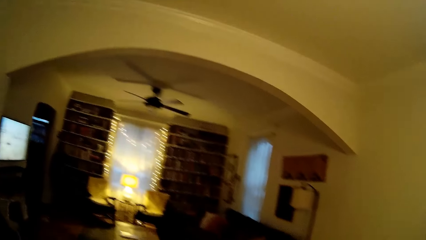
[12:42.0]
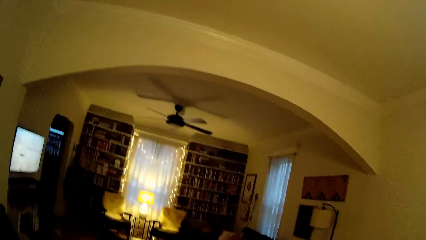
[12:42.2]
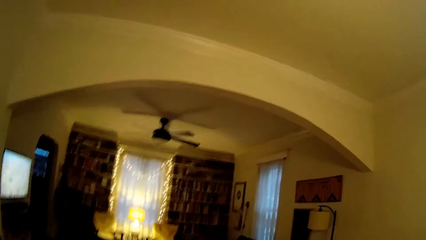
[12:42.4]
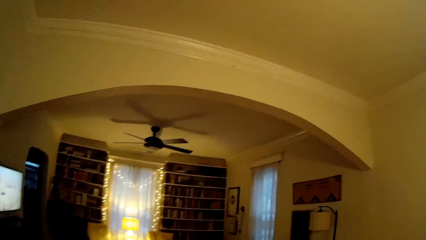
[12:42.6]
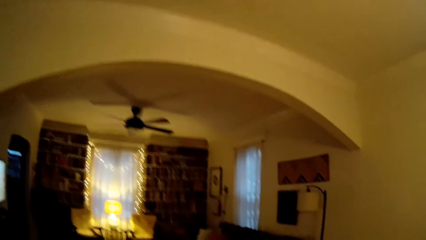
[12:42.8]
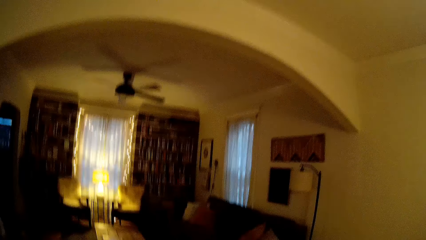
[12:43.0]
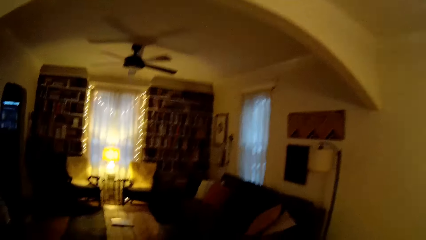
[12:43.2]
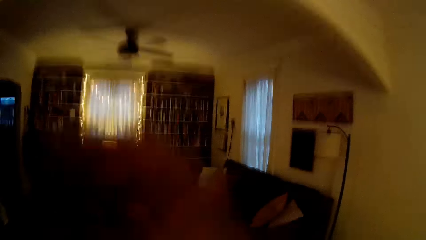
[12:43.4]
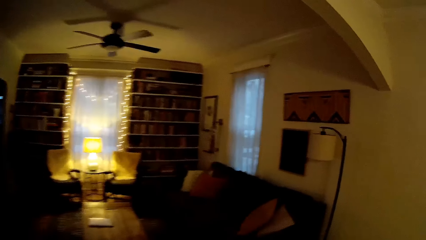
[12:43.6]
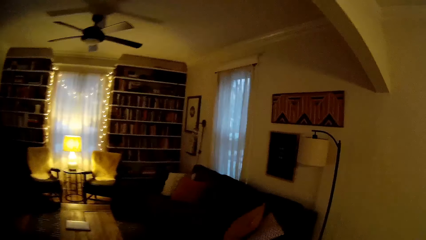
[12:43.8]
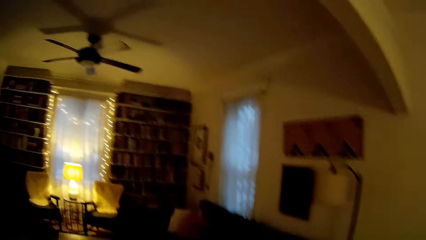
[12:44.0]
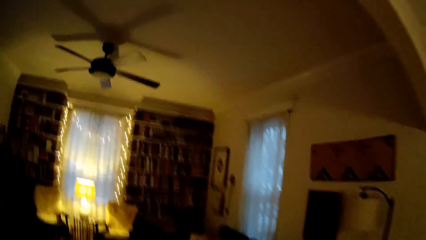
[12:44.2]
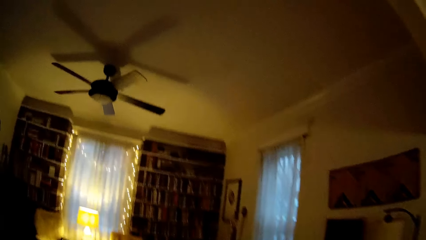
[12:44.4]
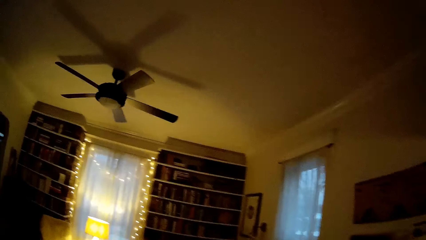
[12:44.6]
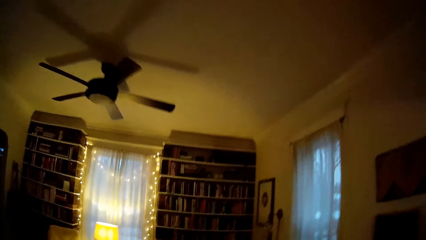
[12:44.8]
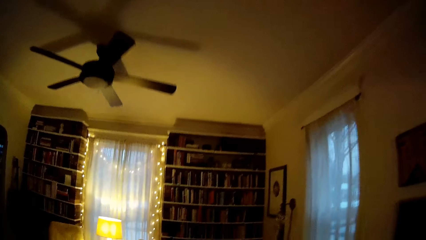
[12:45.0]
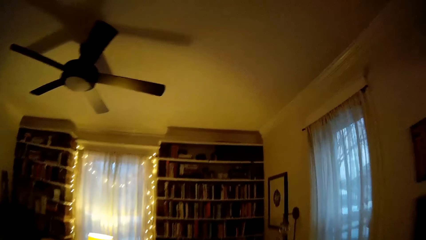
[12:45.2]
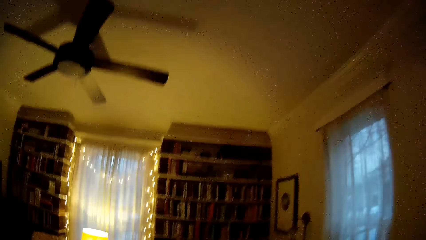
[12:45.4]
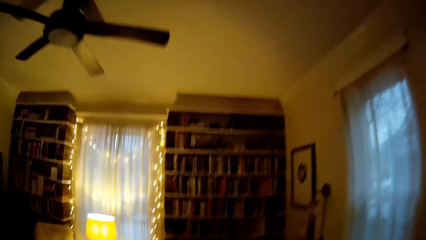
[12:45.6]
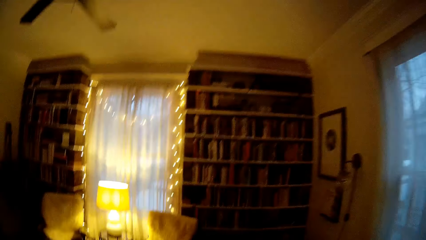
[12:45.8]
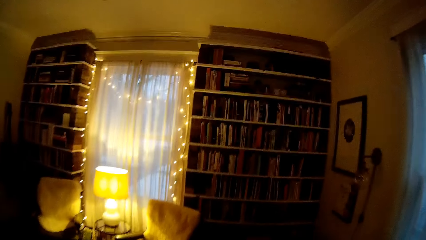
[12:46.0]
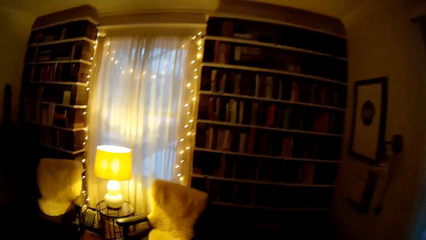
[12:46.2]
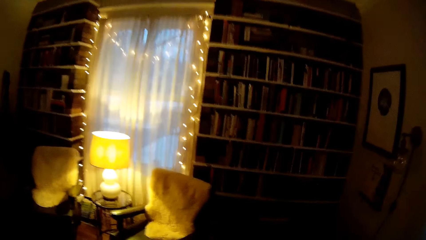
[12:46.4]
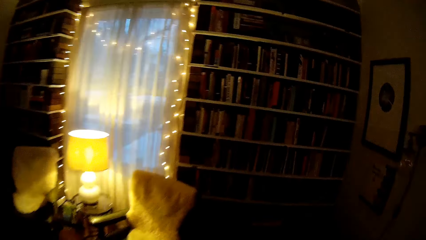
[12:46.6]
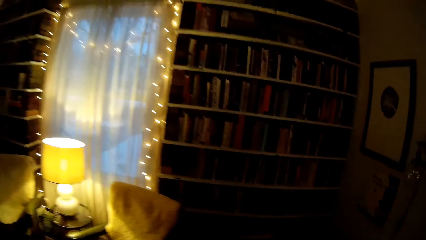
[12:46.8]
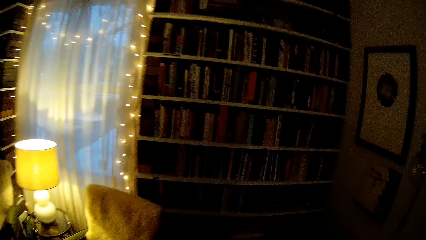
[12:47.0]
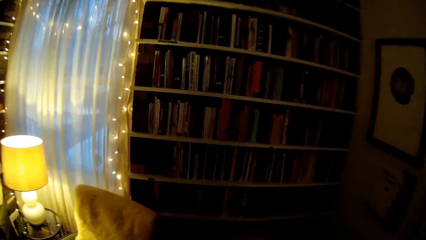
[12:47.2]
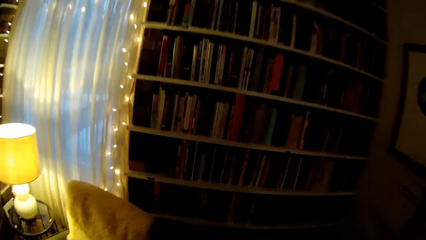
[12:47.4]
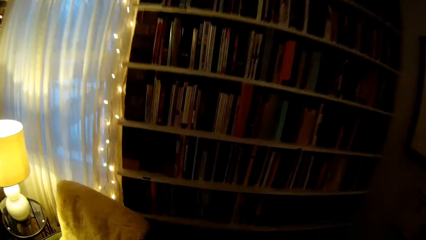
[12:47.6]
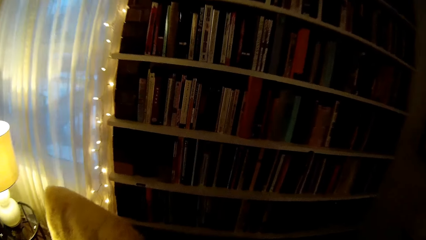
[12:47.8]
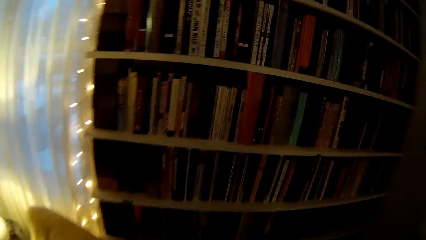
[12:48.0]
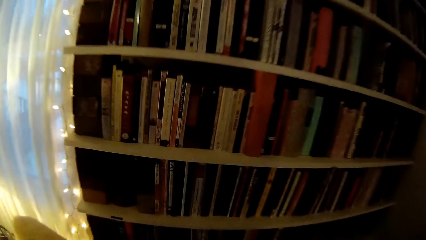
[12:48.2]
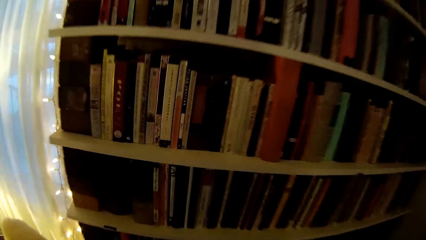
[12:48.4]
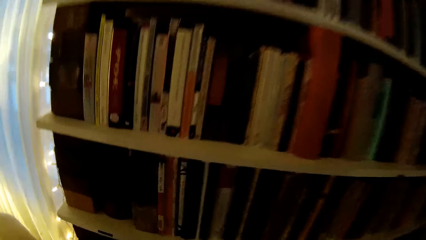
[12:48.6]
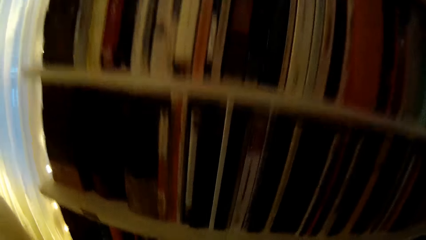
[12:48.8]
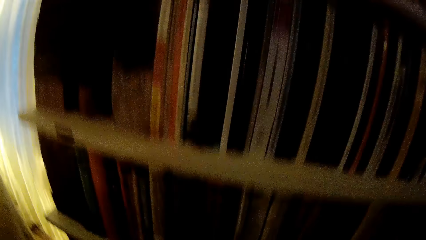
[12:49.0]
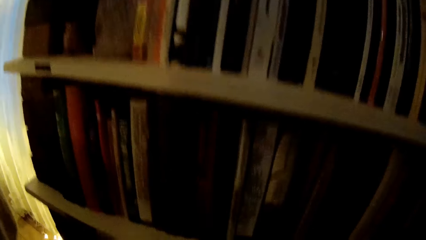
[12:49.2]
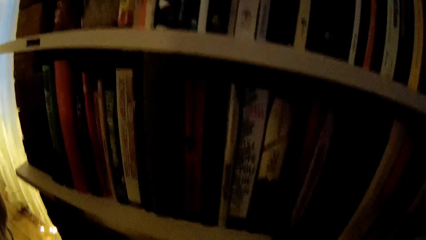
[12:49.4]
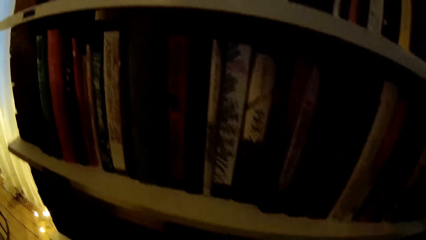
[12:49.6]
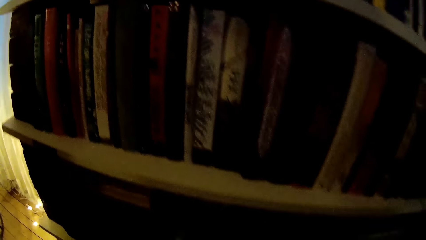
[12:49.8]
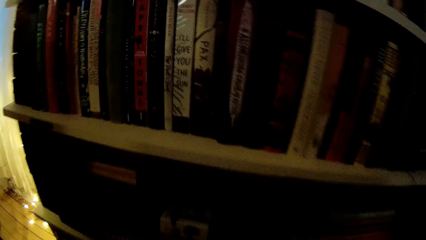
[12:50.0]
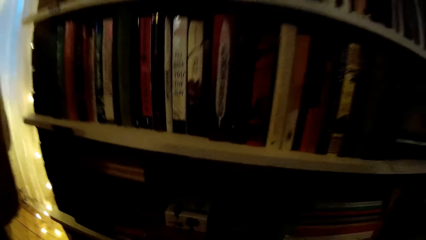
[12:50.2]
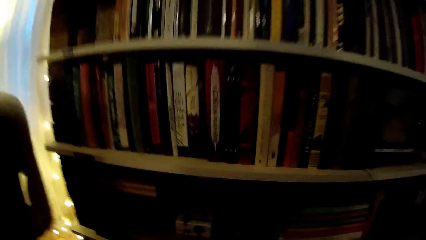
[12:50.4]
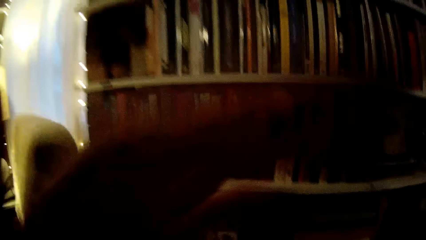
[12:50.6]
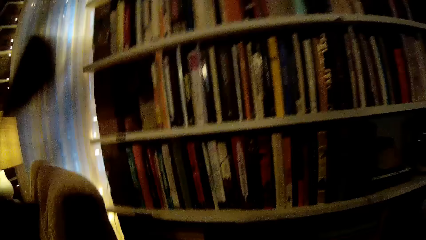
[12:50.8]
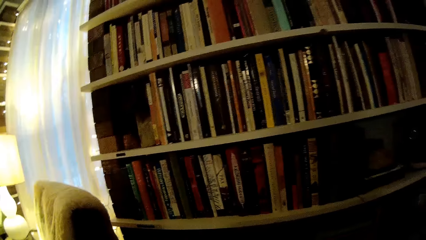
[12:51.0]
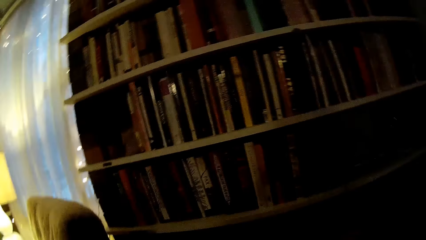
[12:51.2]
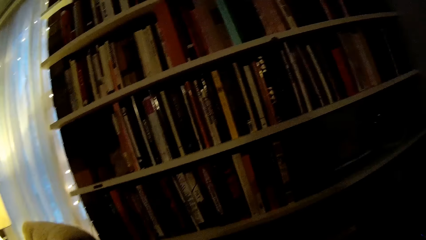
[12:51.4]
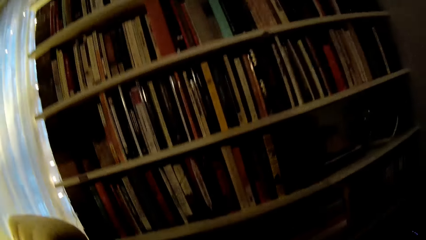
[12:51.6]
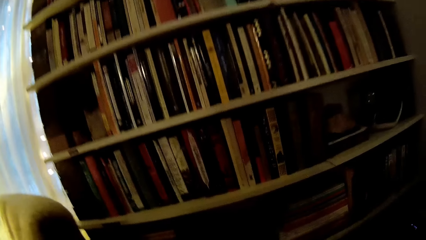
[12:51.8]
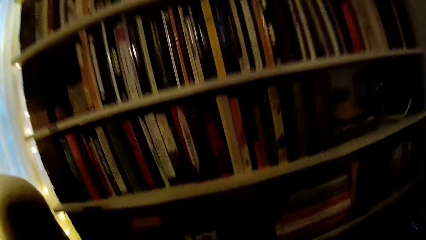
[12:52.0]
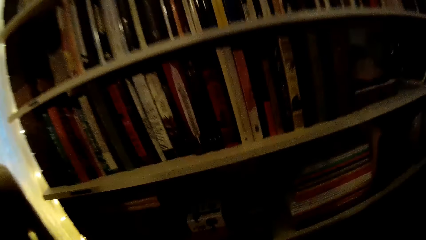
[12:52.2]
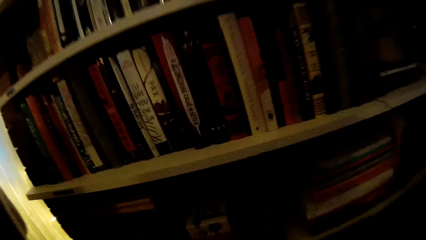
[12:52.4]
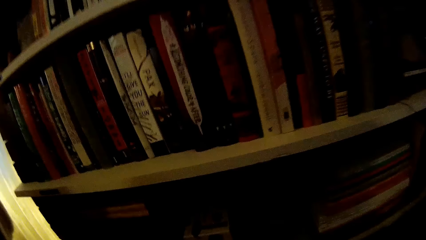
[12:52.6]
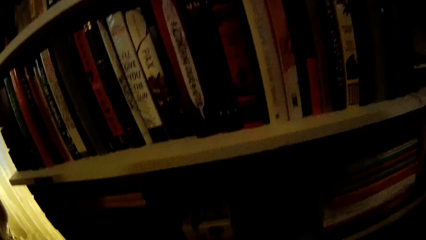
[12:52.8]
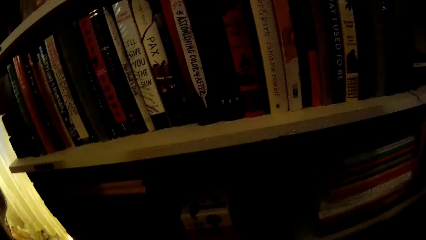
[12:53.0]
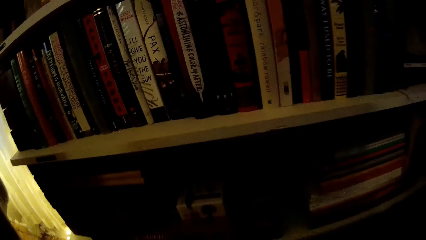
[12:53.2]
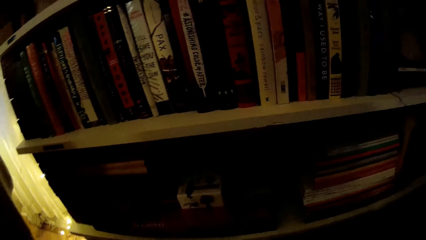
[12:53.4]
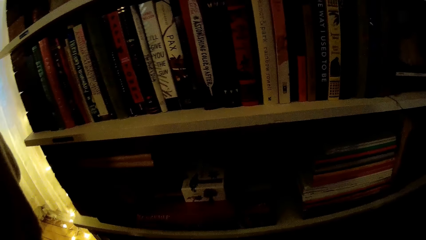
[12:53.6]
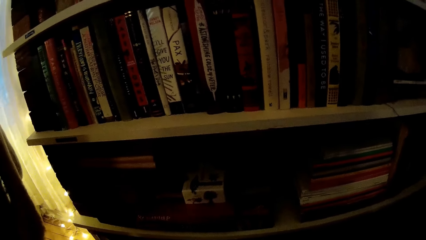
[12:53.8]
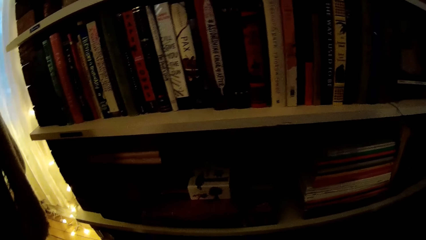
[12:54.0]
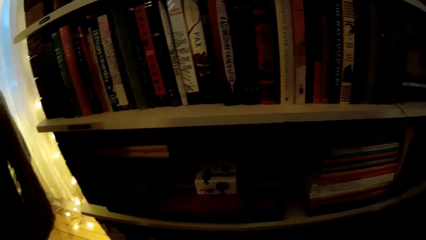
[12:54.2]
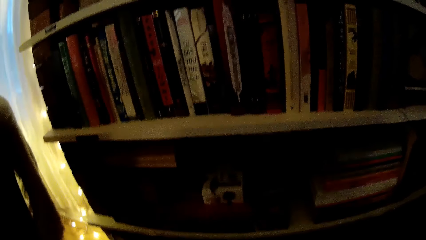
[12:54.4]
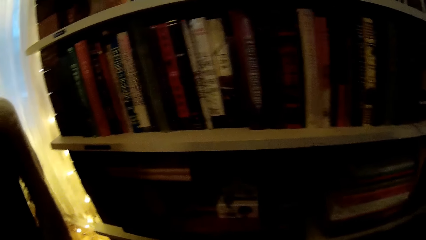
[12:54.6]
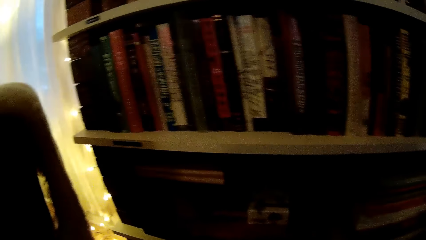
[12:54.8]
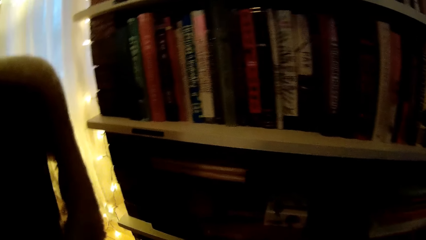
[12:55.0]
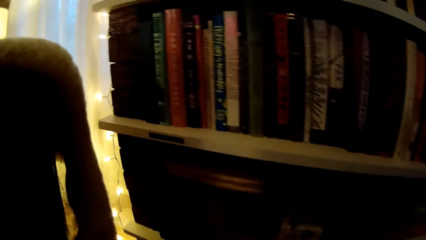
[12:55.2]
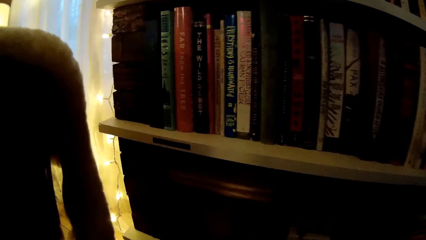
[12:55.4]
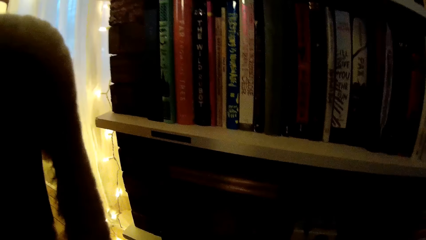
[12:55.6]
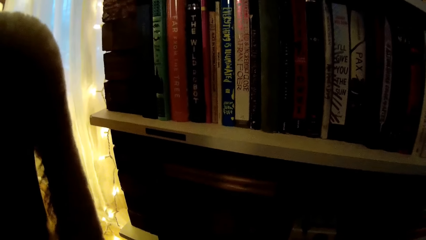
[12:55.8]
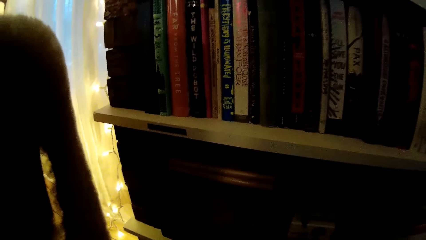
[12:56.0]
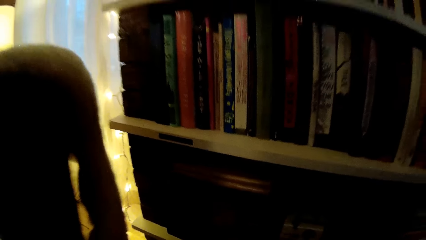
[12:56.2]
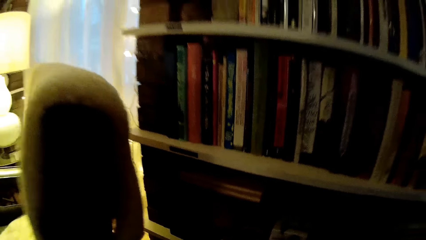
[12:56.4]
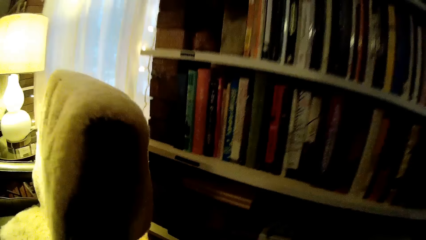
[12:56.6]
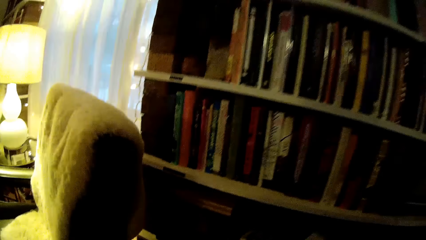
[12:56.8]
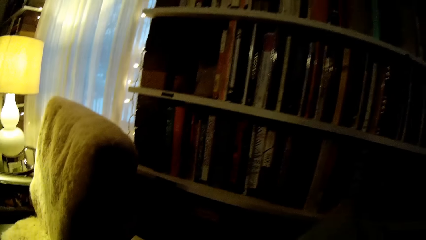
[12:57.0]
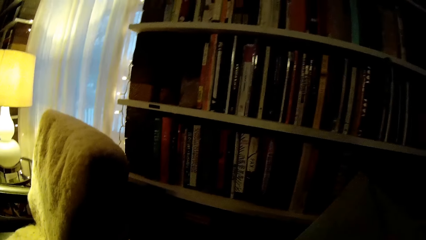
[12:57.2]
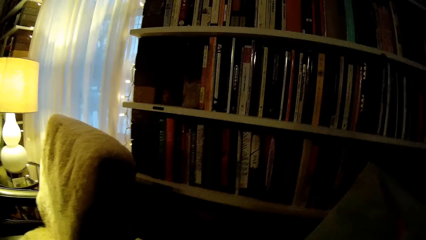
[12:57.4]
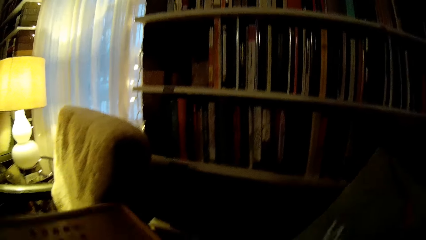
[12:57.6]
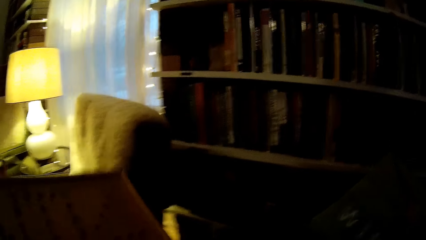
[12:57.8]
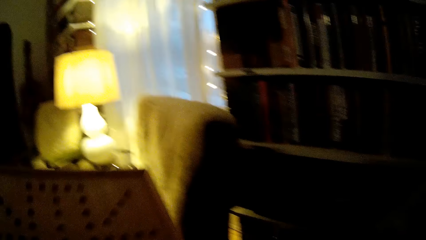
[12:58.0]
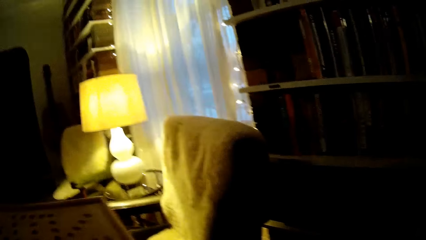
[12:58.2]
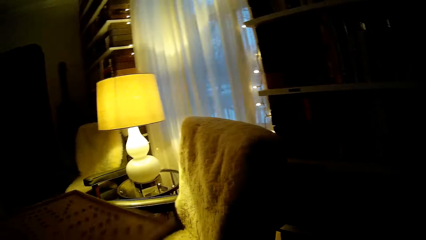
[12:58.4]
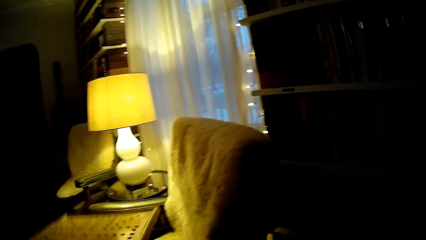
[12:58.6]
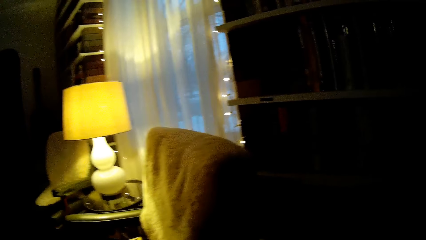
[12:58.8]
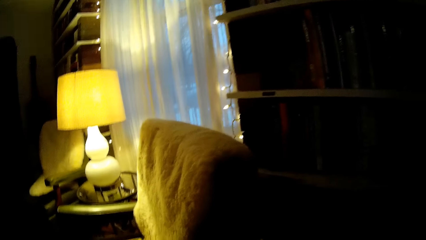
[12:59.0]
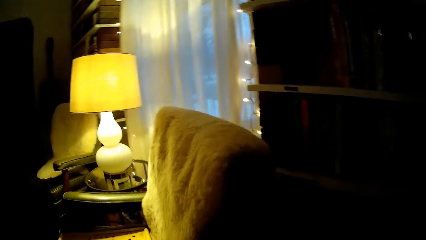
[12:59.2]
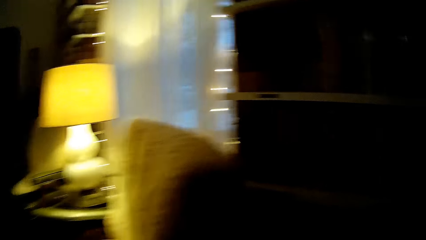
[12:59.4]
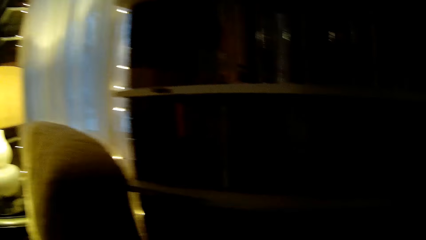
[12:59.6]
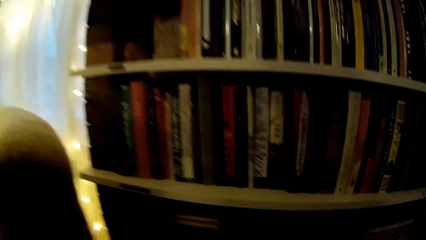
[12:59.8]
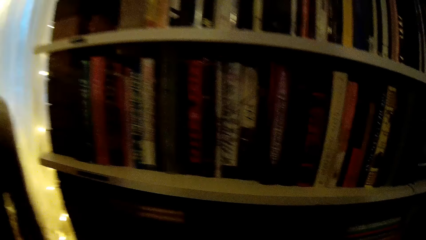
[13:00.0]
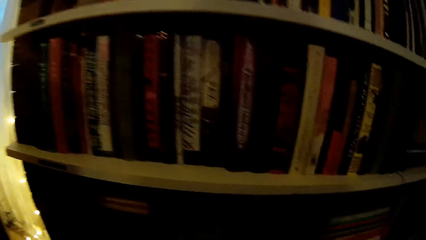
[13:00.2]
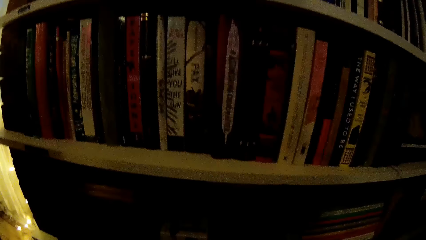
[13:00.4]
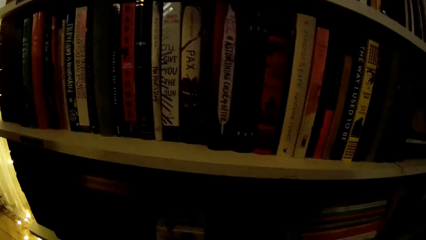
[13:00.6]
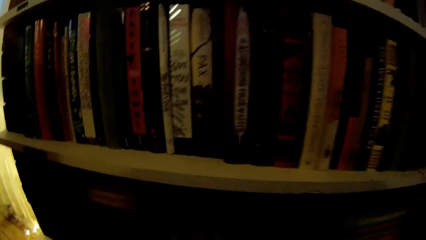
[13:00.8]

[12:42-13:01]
The camera wearer walks towards the book shelf. She picks up a board on the floor with her left hand. She drops the board in her left hand on a chair.
